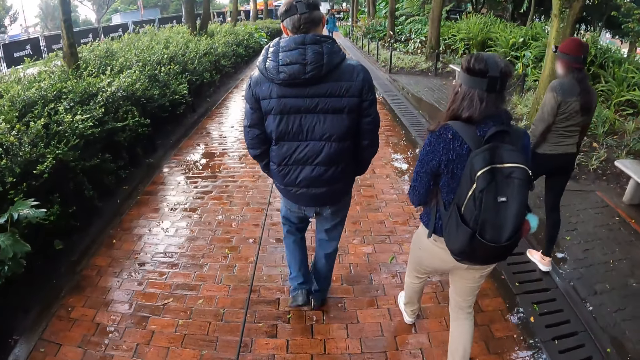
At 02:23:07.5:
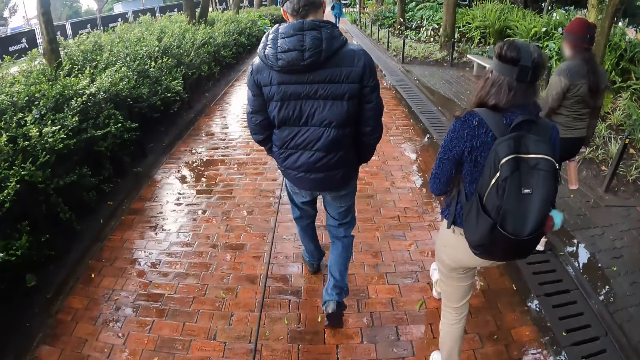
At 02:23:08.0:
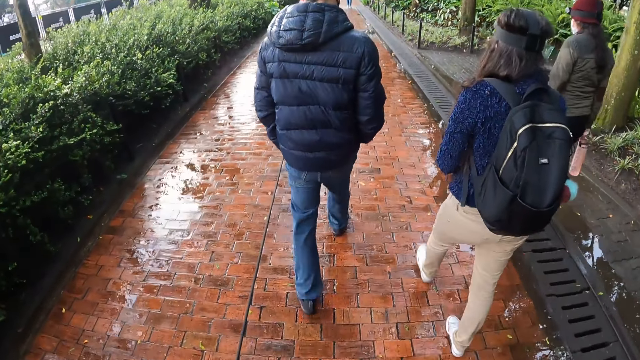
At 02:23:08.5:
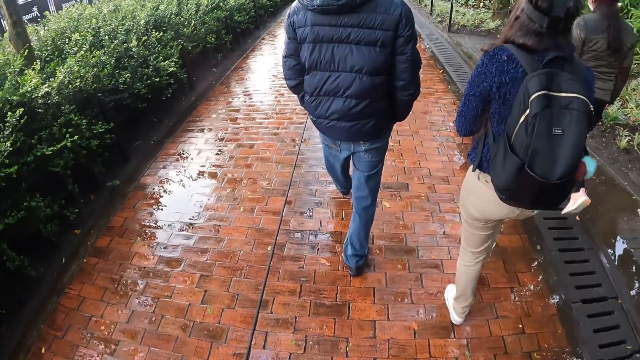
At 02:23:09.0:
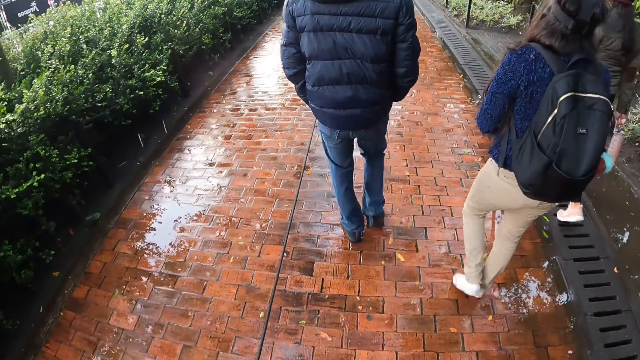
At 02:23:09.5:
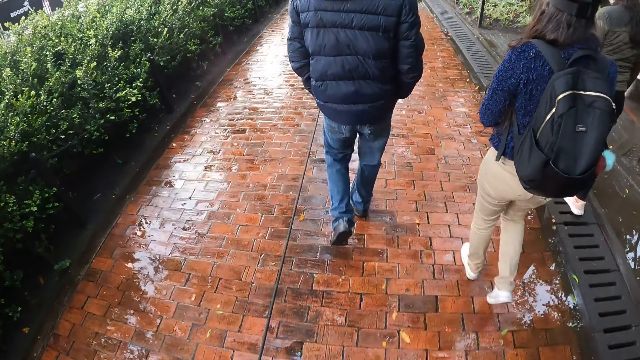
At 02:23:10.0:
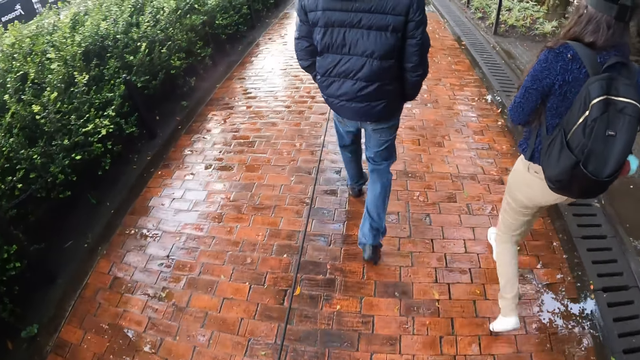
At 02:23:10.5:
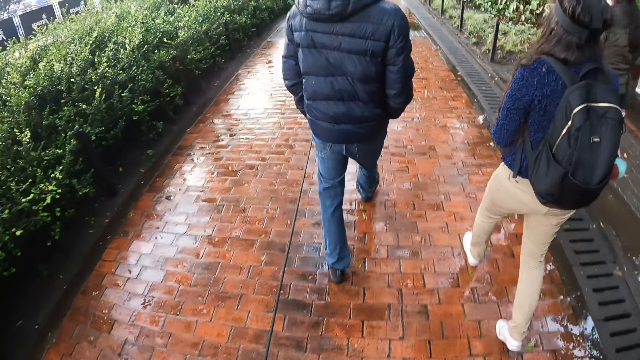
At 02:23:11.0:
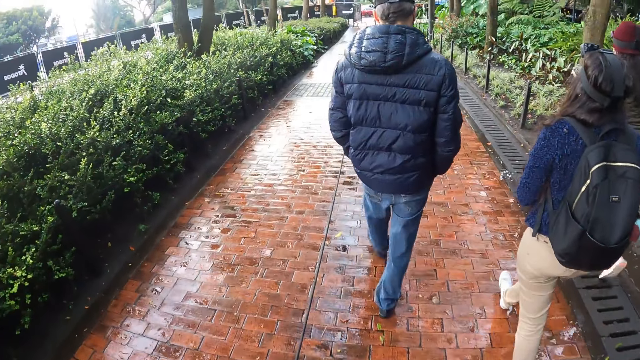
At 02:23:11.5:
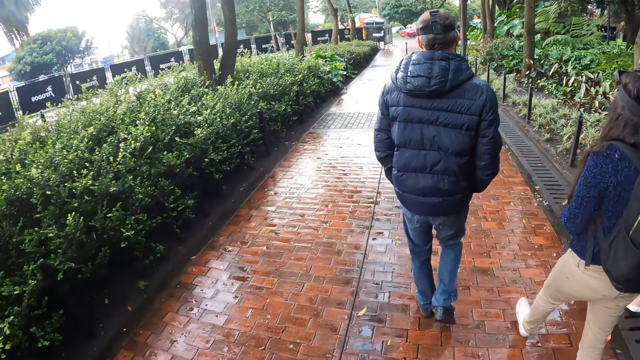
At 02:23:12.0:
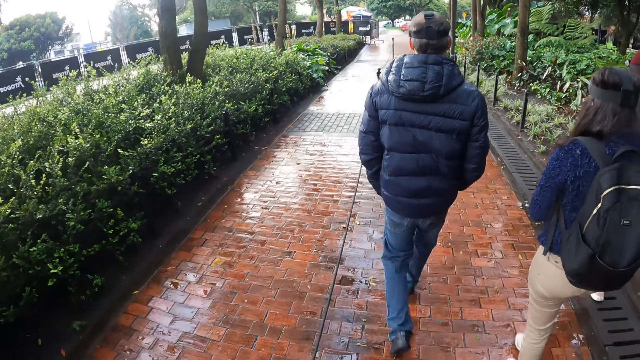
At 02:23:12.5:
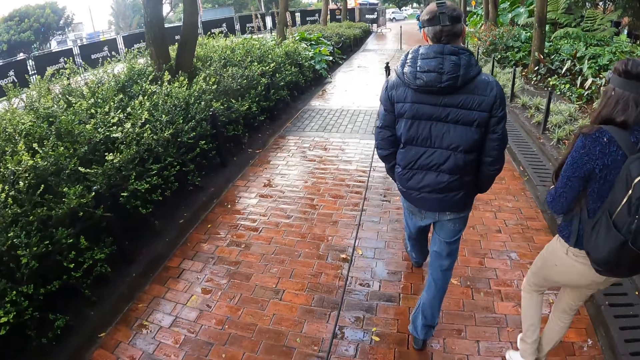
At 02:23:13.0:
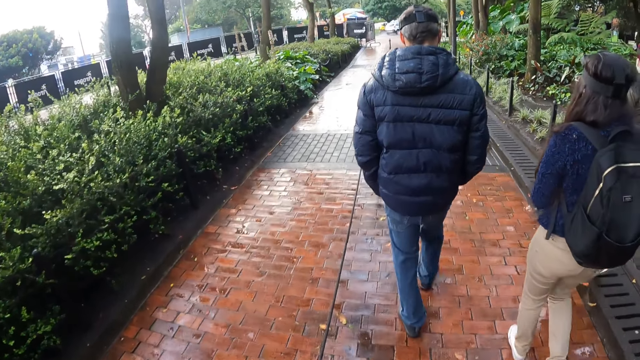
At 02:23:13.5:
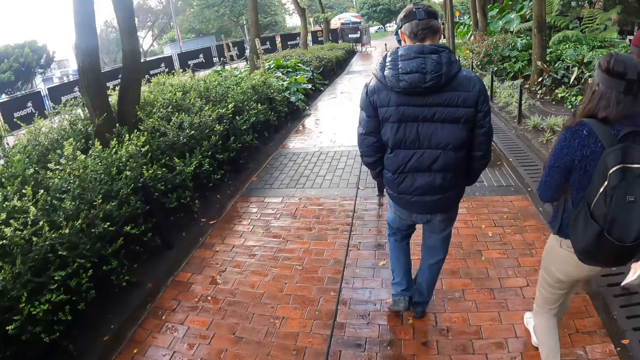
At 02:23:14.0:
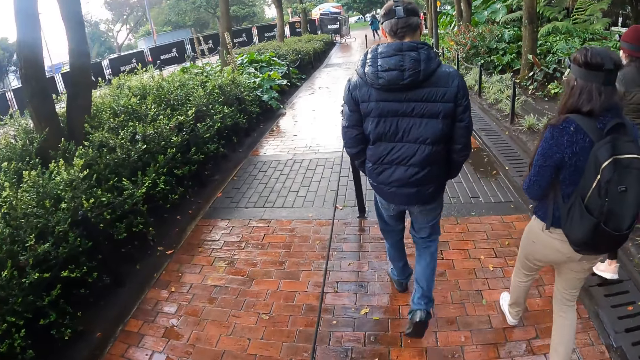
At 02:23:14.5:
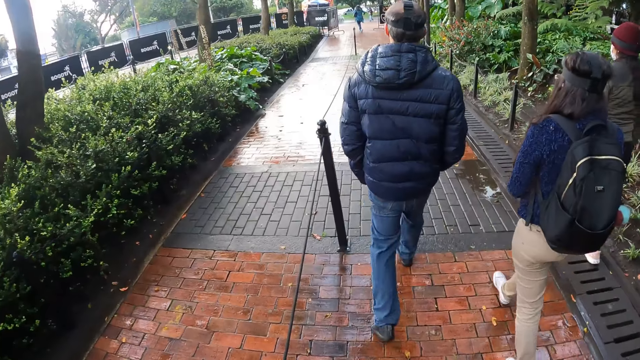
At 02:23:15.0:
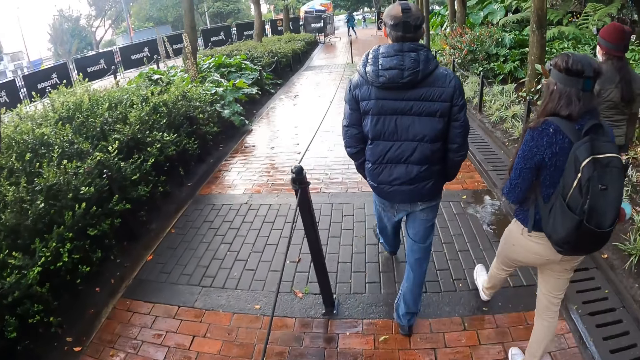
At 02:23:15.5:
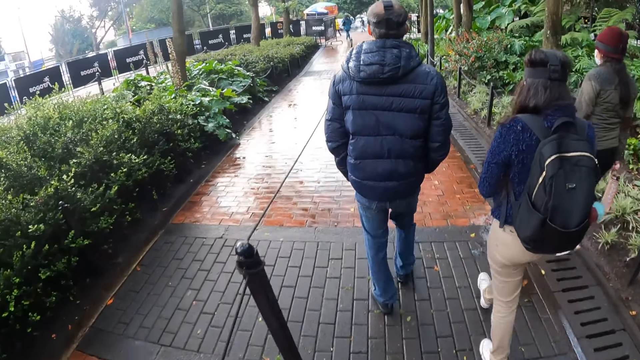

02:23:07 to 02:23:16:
The camera wearer looks down. They look up.

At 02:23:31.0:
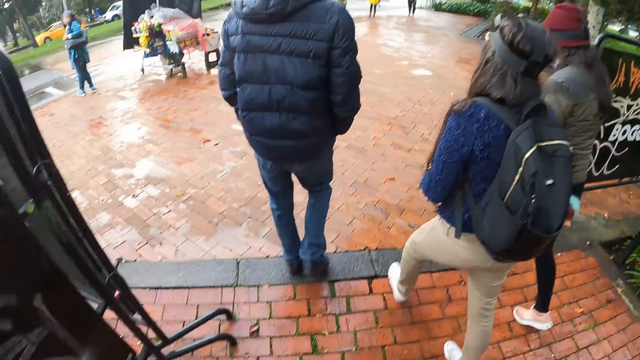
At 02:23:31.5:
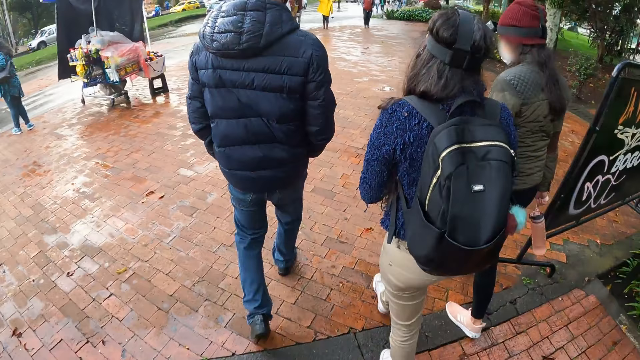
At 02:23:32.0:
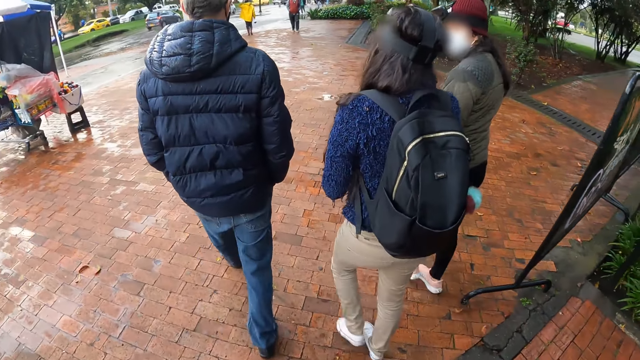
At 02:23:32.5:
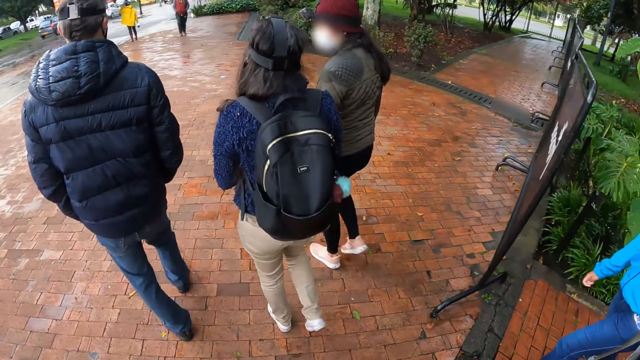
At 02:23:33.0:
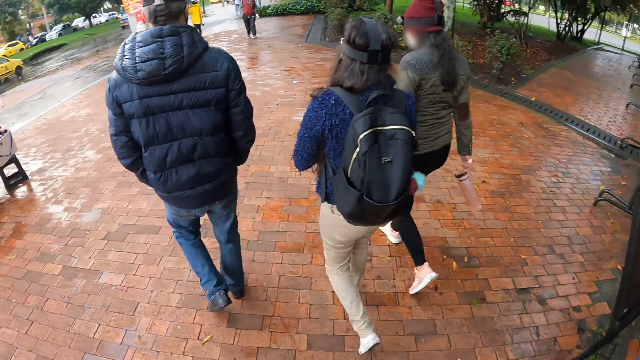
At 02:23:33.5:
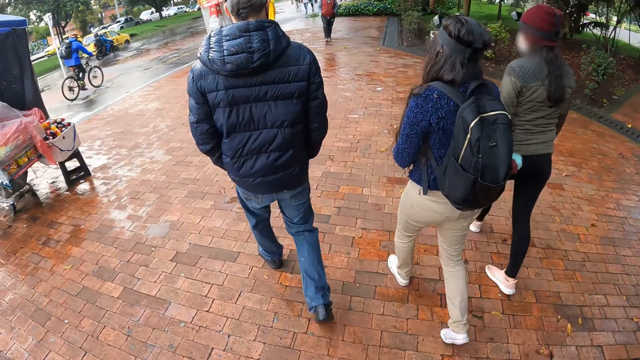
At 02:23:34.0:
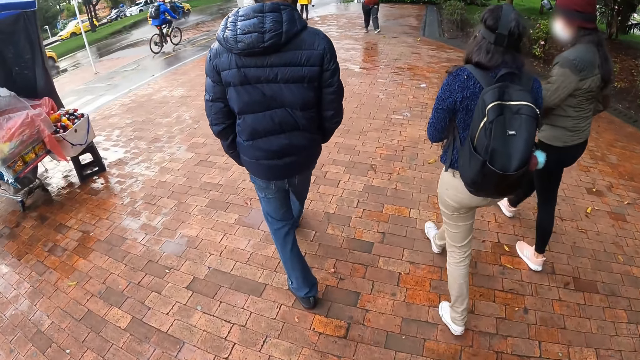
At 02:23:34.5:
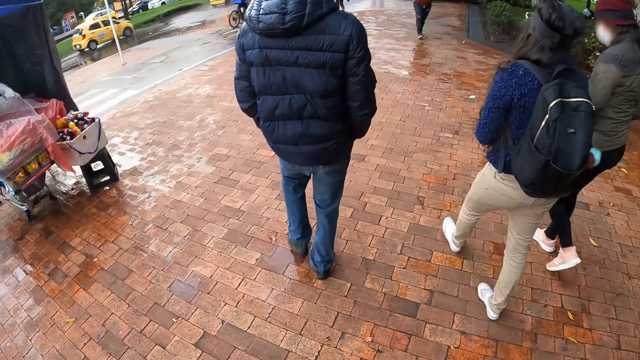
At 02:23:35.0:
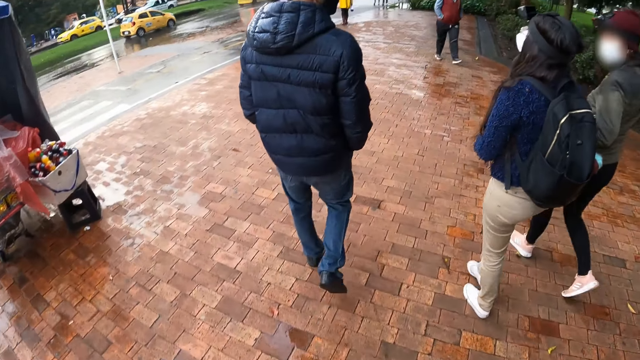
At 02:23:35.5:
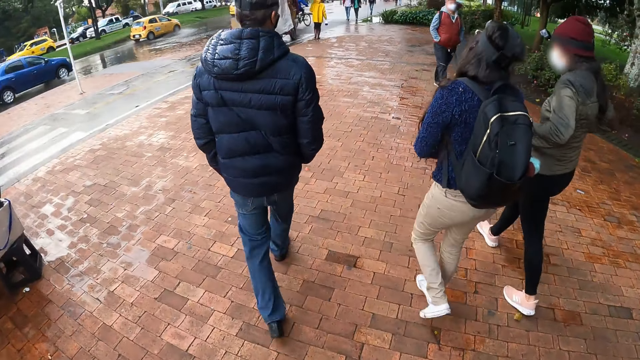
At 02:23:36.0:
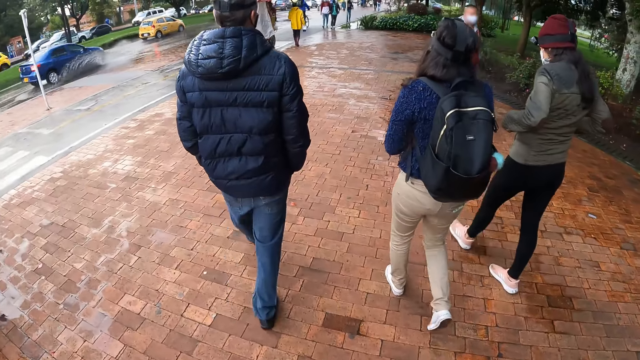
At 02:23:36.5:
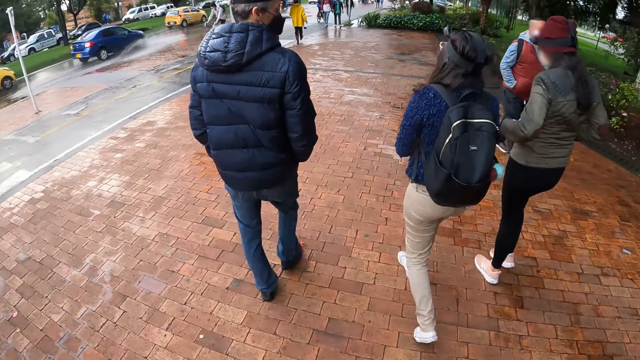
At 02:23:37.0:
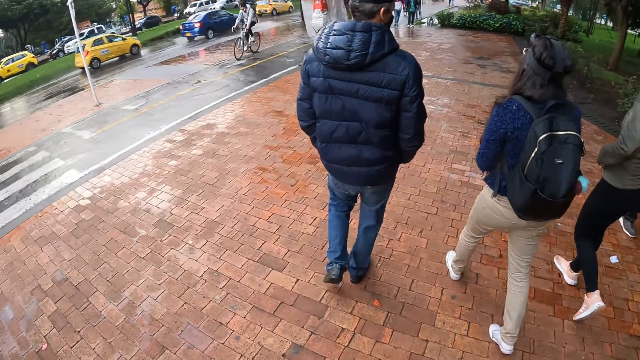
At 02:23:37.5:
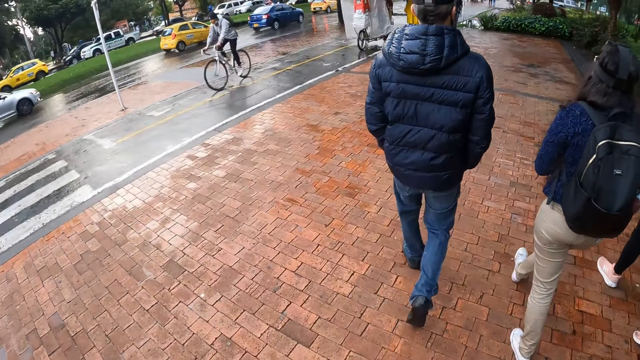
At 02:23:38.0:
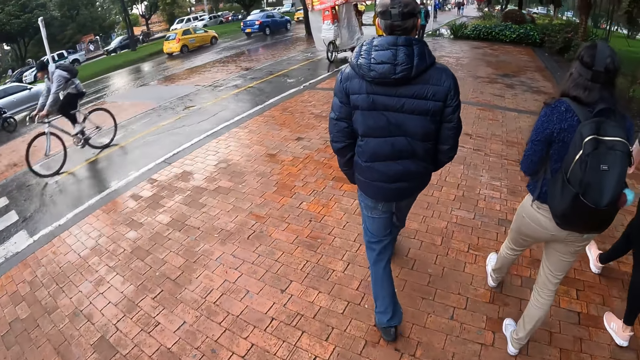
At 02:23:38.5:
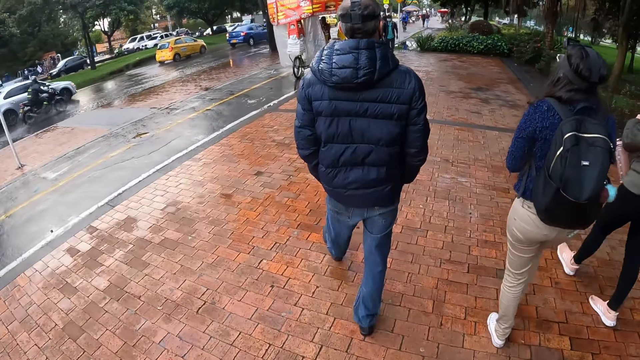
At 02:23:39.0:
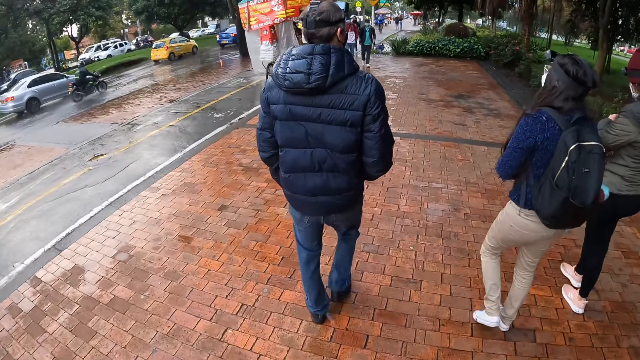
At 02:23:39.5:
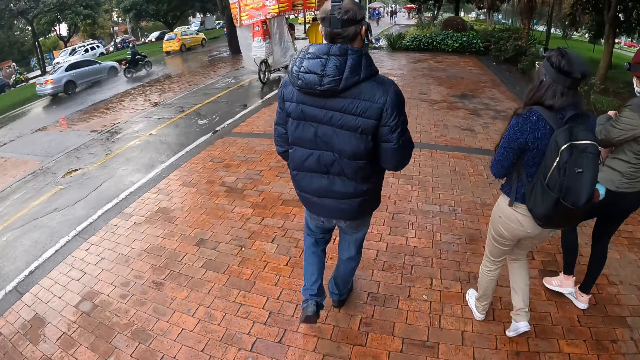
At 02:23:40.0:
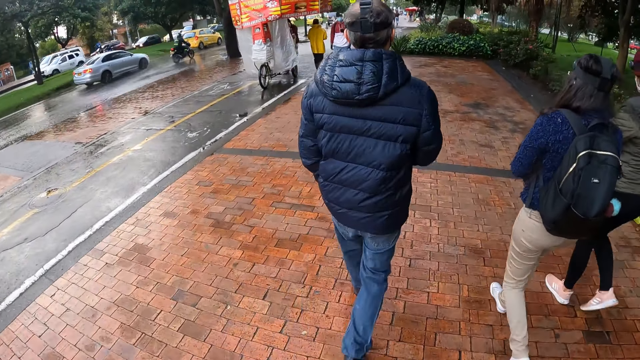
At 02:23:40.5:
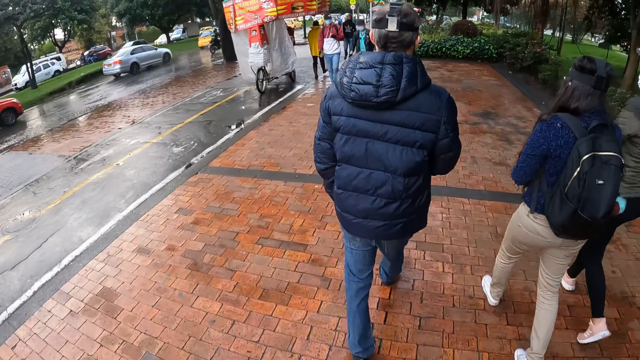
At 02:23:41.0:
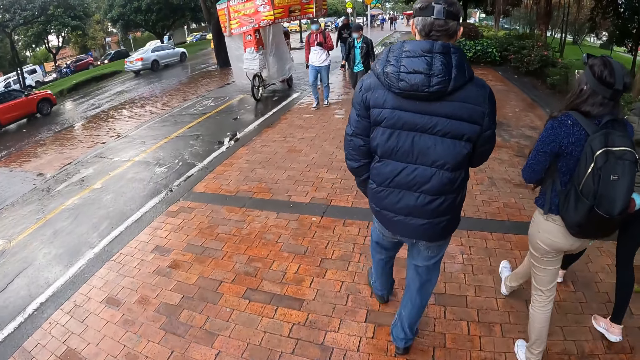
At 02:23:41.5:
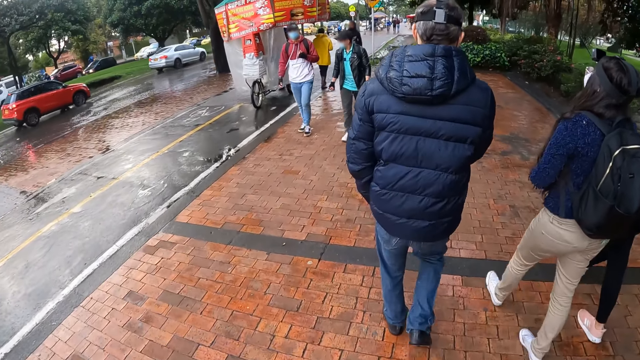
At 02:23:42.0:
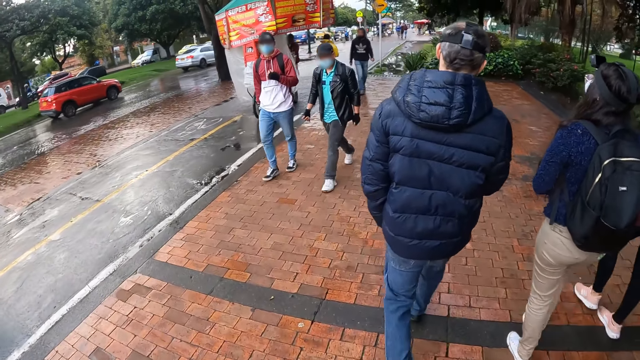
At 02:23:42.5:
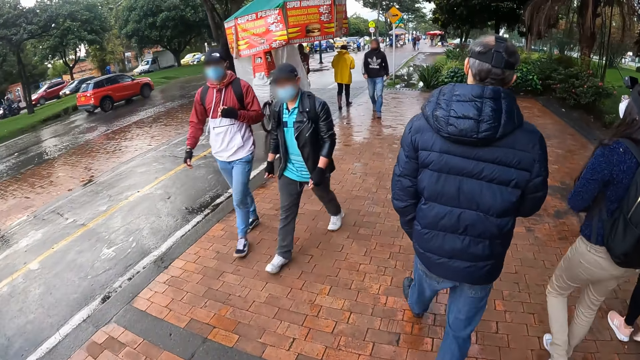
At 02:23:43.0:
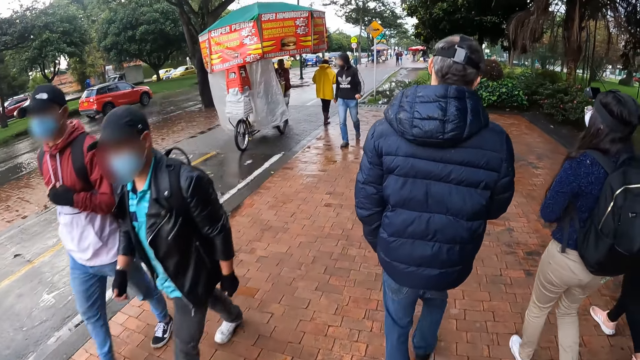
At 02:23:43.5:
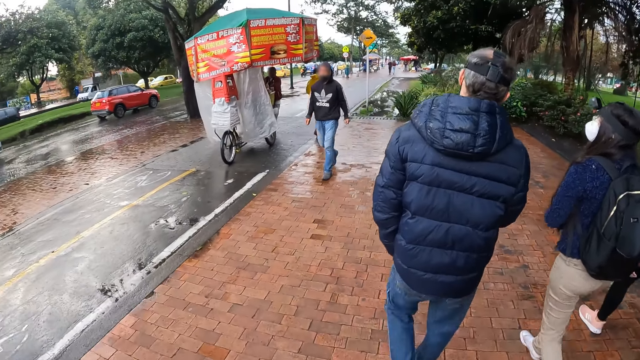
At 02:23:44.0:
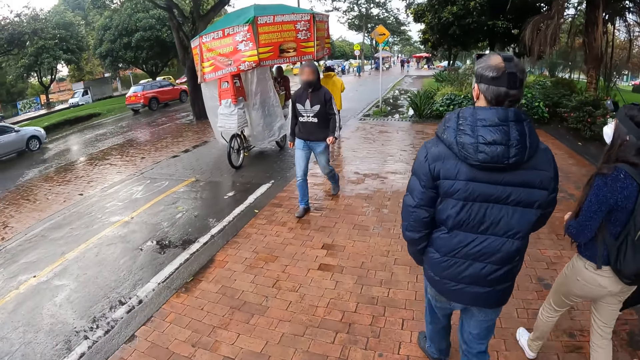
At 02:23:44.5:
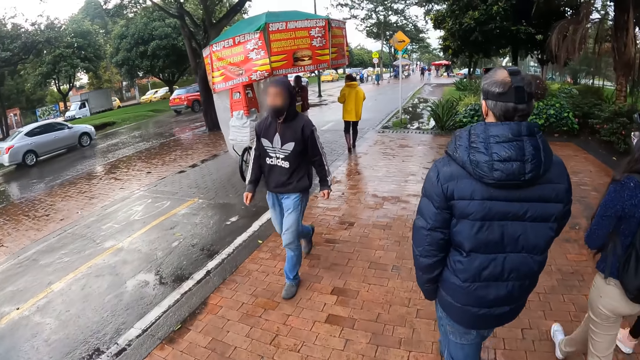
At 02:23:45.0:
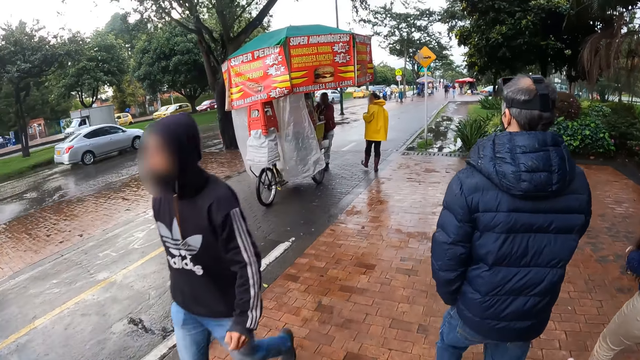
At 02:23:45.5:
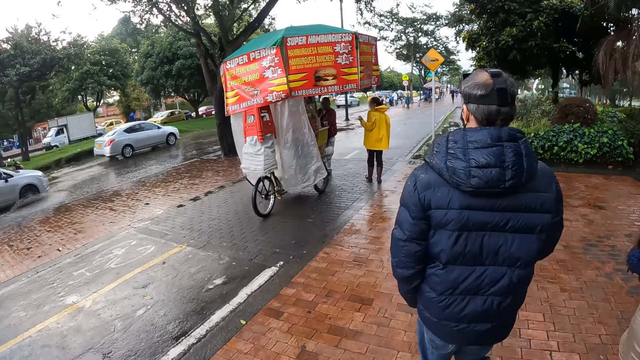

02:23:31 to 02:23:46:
The camera wearer walks right. They walk forward. They walk past a group of people. A man walks past the camera wearer.
